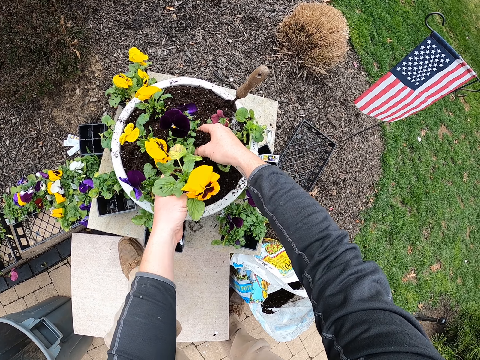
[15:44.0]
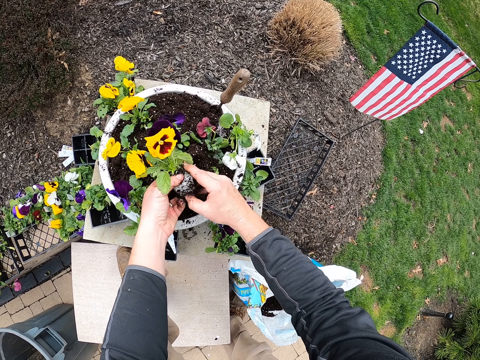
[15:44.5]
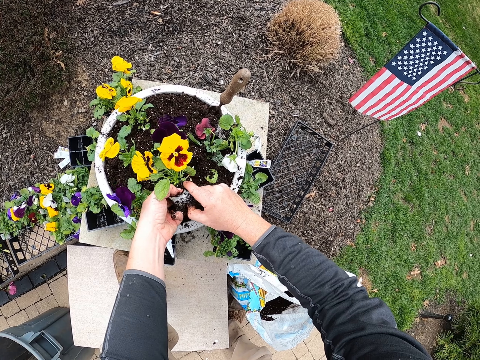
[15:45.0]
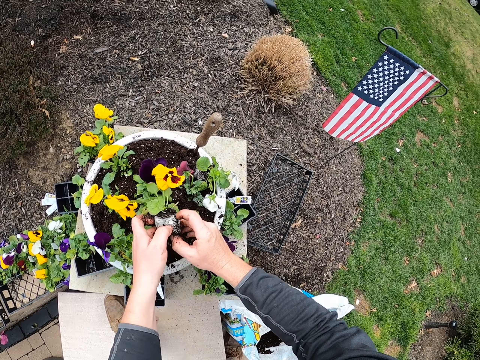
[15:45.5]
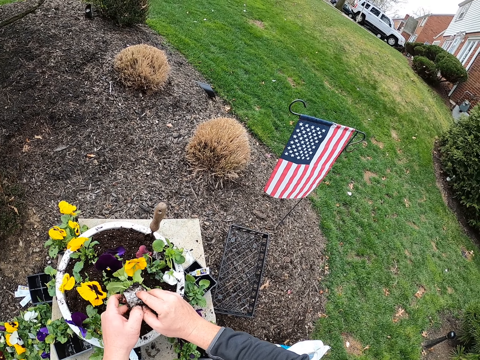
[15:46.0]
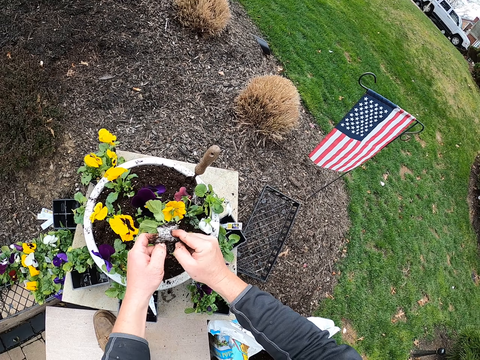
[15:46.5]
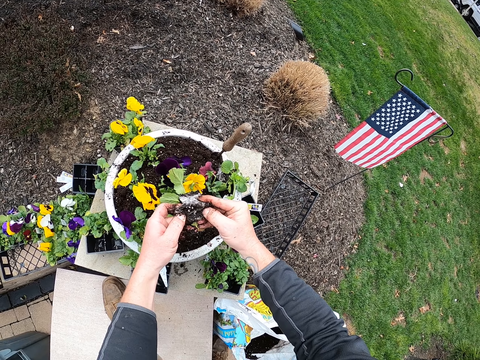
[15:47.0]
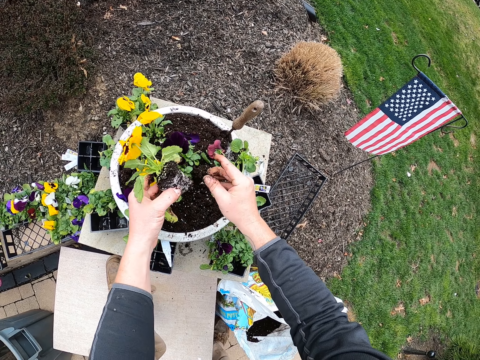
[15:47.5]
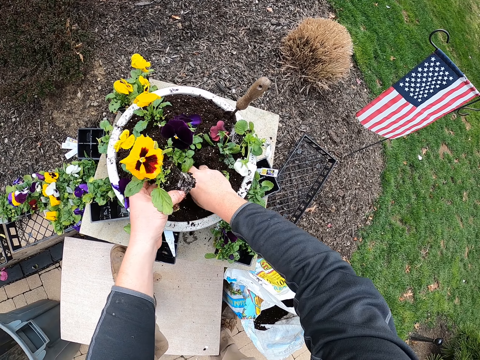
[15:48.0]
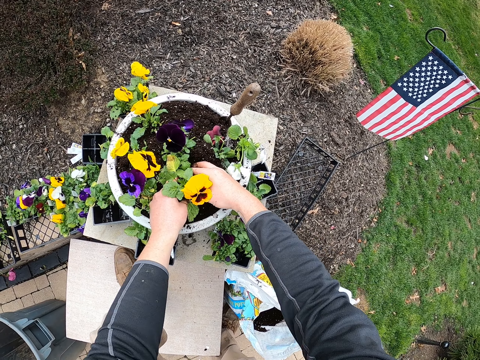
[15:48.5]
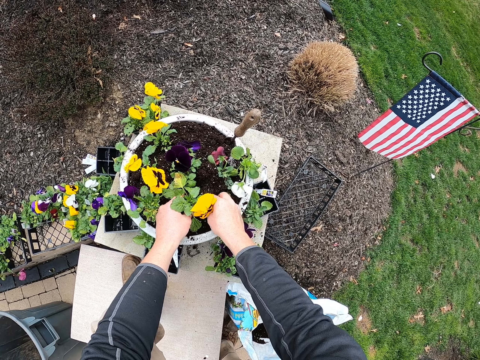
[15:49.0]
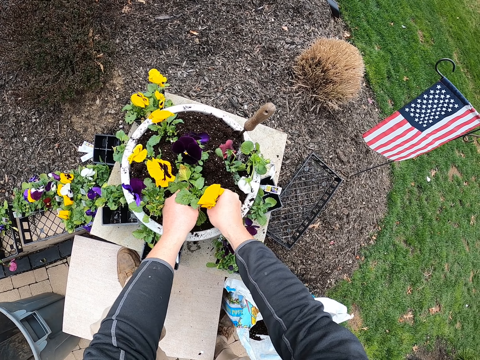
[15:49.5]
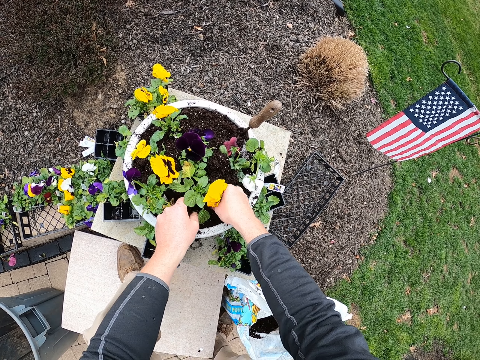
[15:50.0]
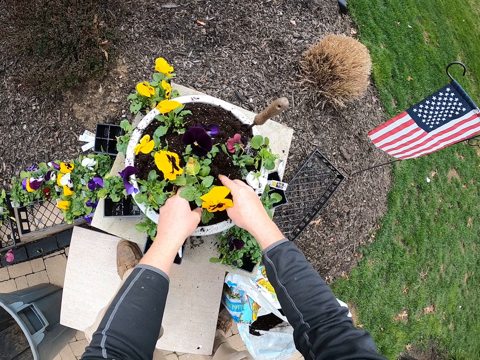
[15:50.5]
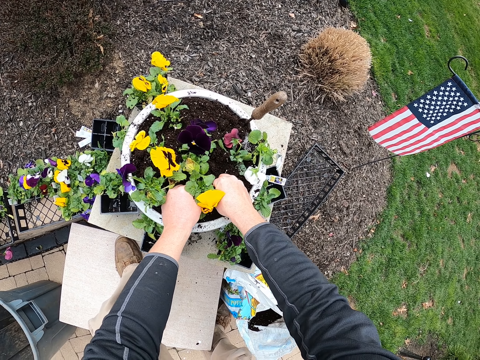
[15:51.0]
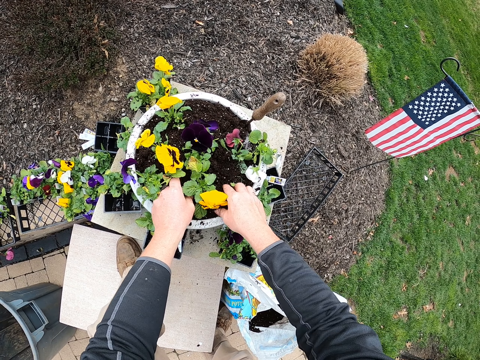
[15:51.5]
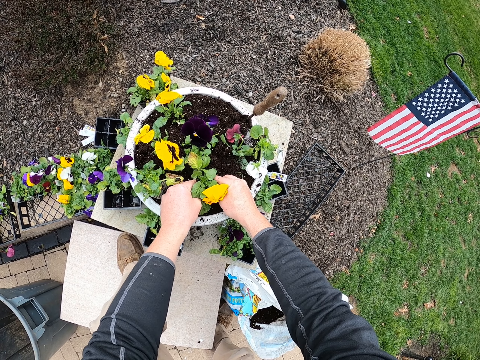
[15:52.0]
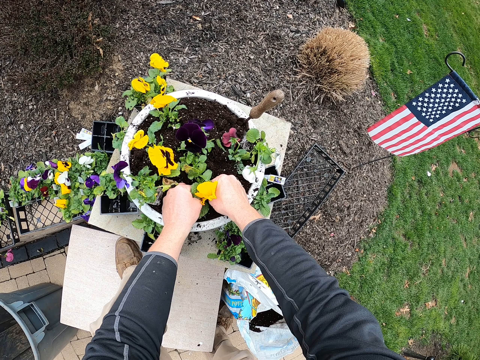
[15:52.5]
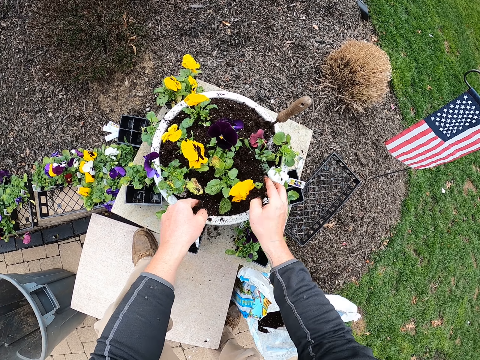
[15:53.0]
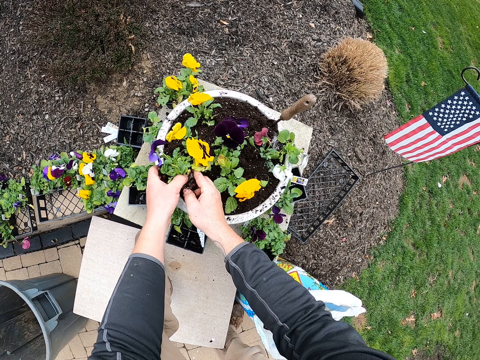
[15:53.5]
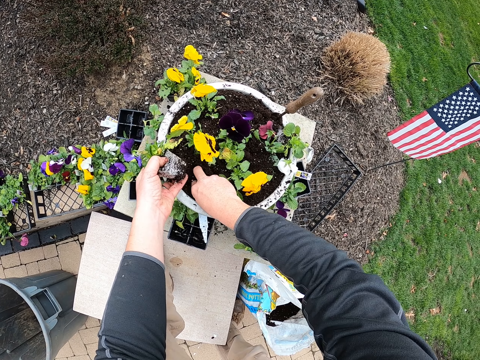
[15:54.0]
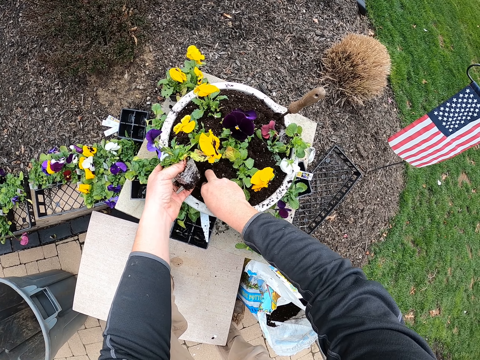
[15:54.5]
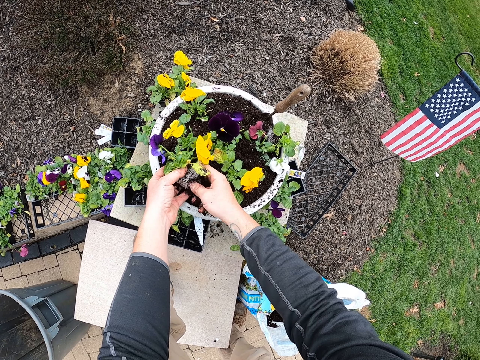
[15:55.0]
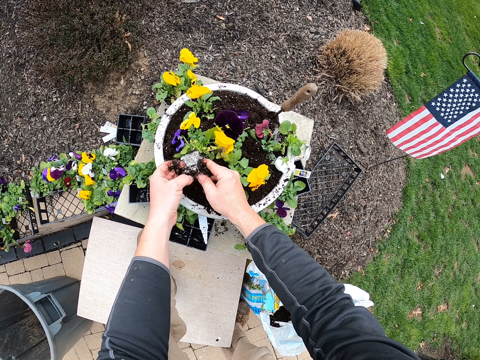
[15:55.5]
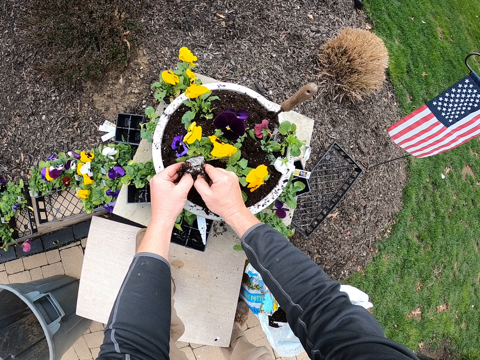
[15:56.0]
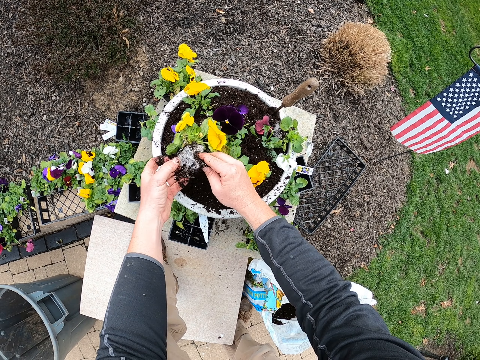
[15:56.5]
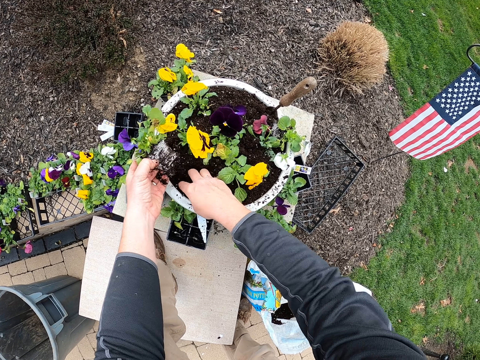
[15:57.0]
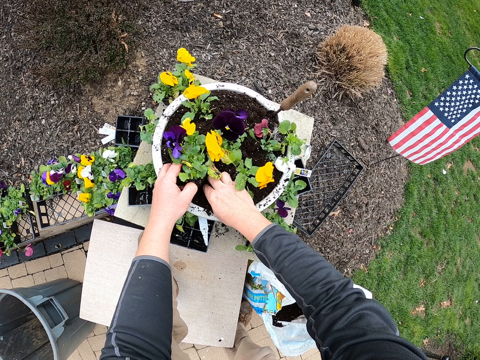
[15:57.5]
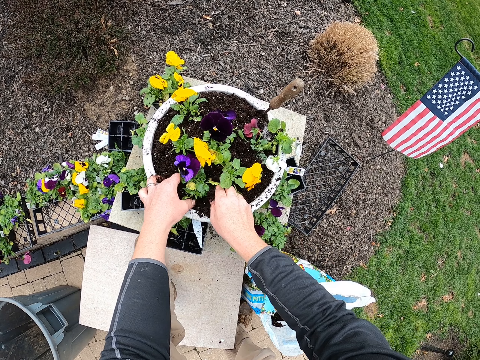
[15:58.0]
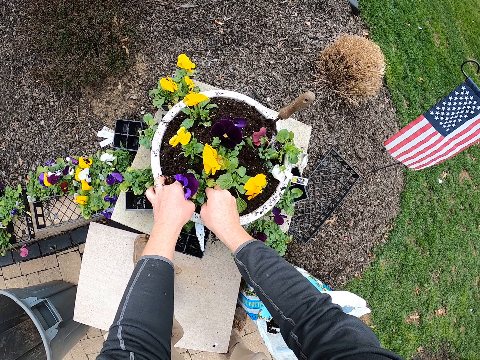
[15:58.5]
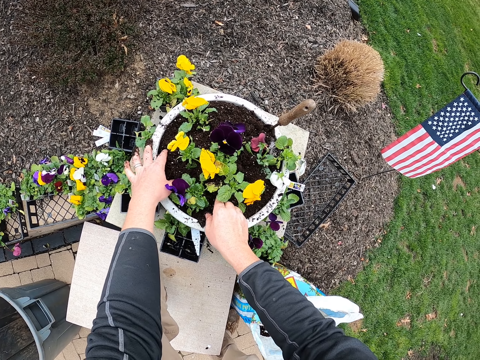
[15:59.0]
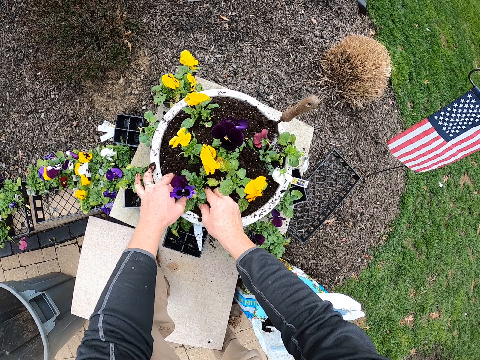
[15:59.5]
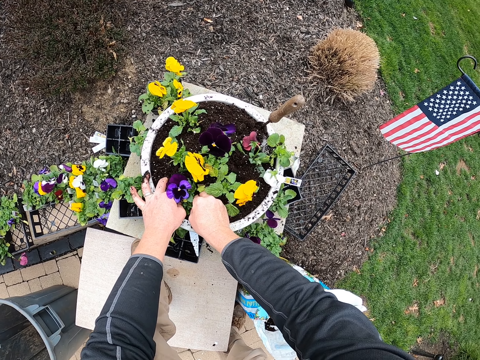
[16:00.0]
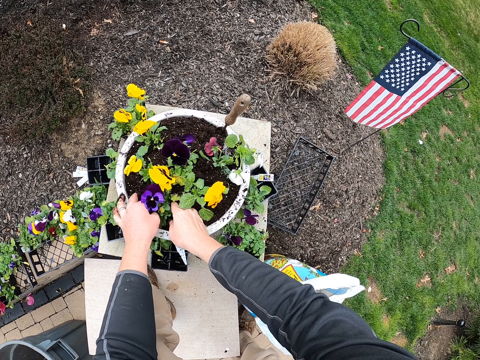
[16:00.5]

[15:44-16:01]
The camera wearer holds the plants. They dig into the soil and fix a plant into the soil. They take a plant and dig into the soil. They hold the plants. They dig into the soil and fix the plant into the soil.

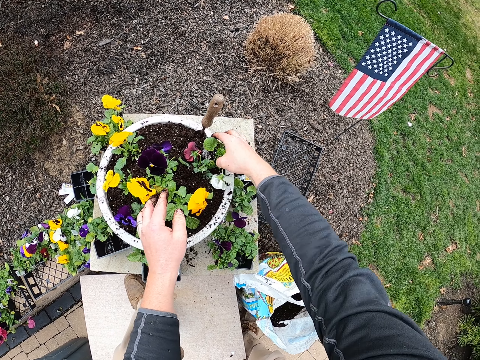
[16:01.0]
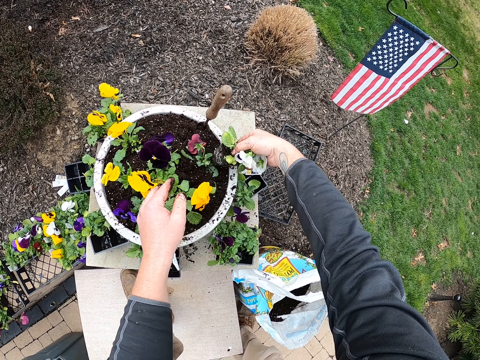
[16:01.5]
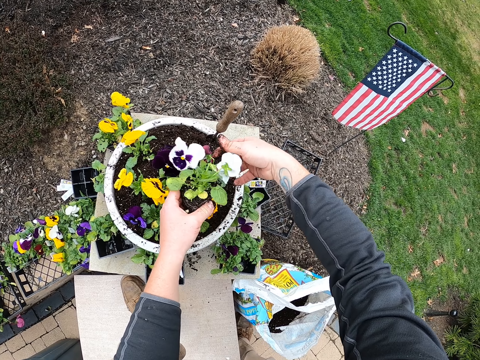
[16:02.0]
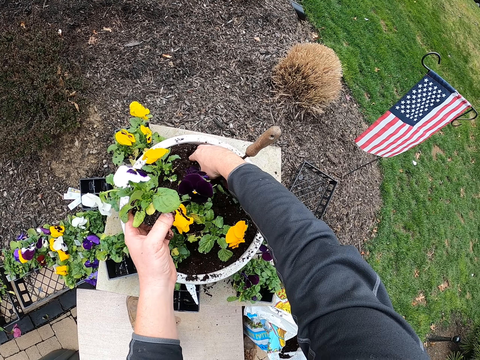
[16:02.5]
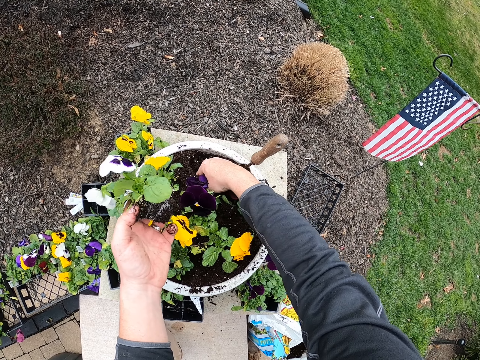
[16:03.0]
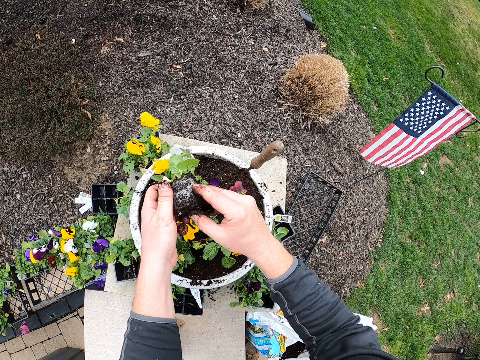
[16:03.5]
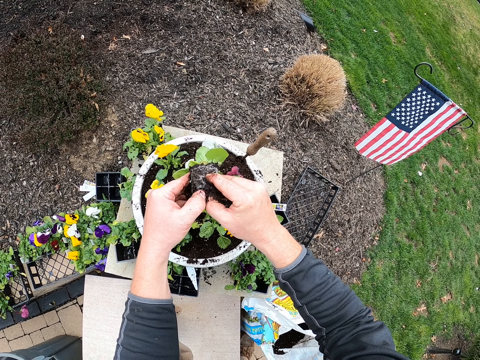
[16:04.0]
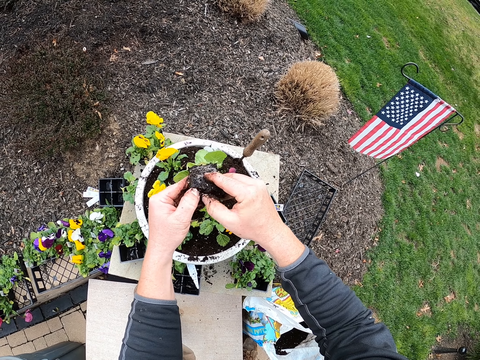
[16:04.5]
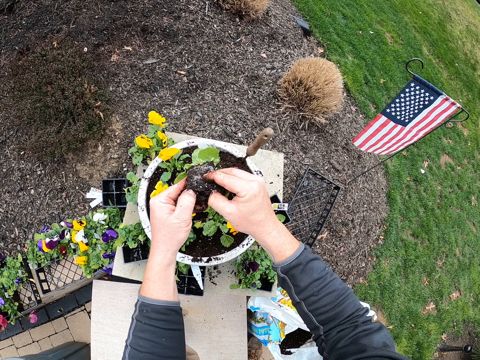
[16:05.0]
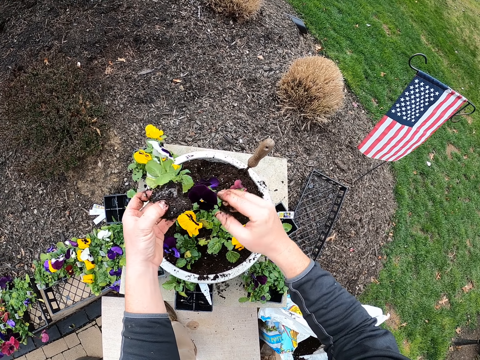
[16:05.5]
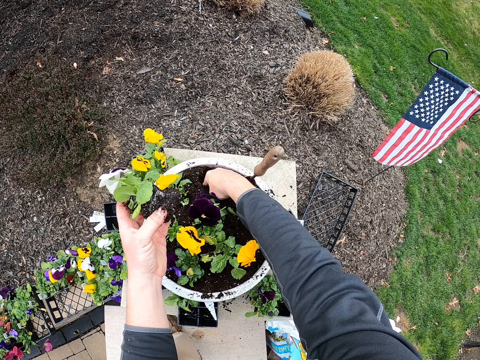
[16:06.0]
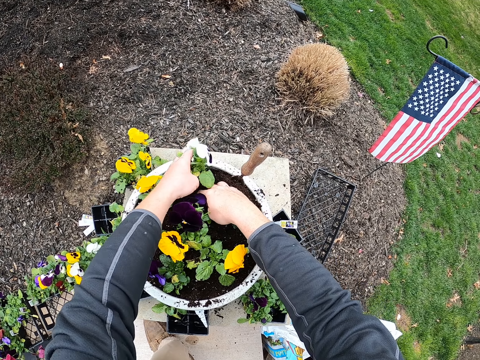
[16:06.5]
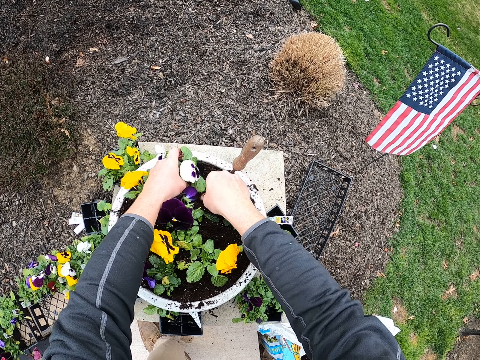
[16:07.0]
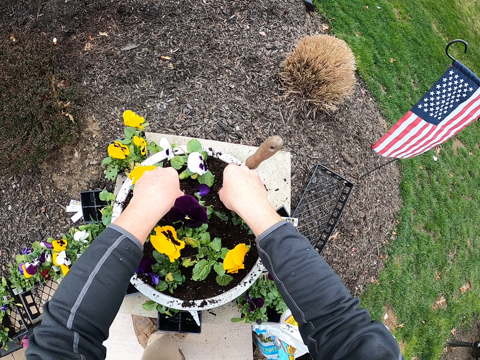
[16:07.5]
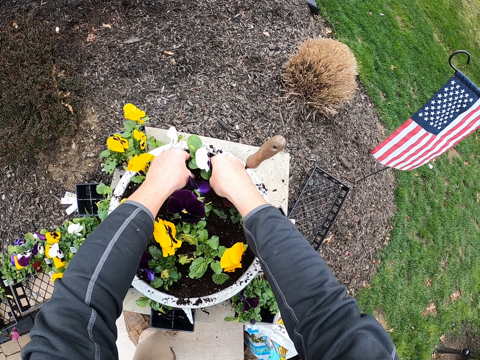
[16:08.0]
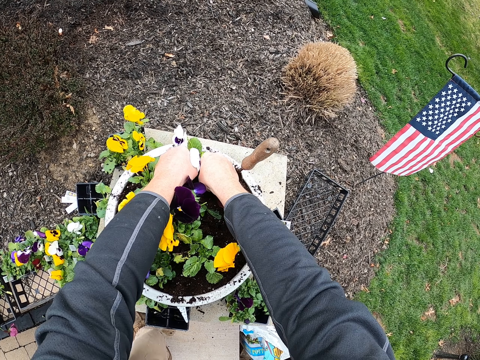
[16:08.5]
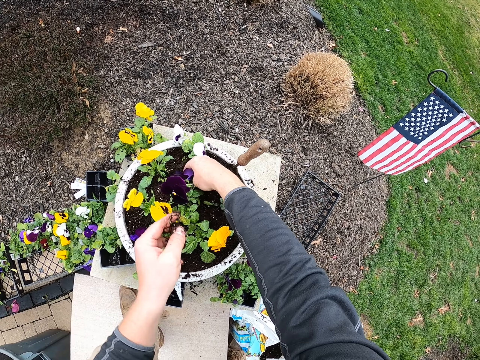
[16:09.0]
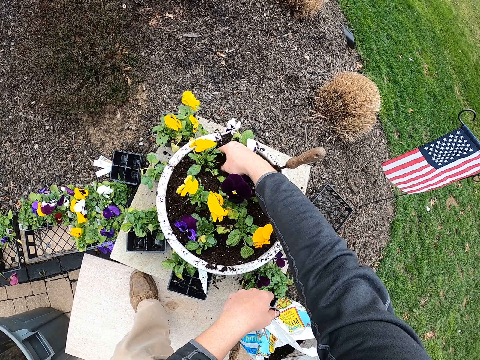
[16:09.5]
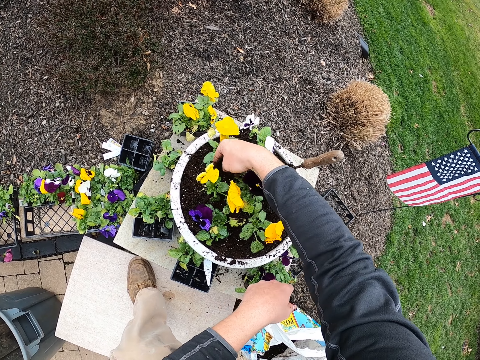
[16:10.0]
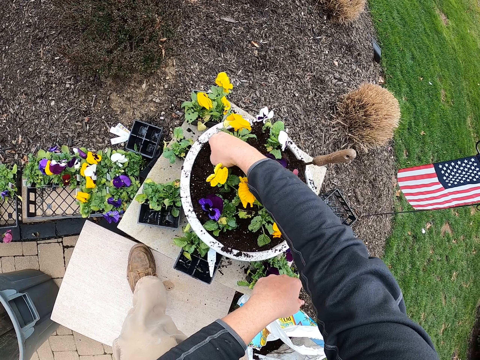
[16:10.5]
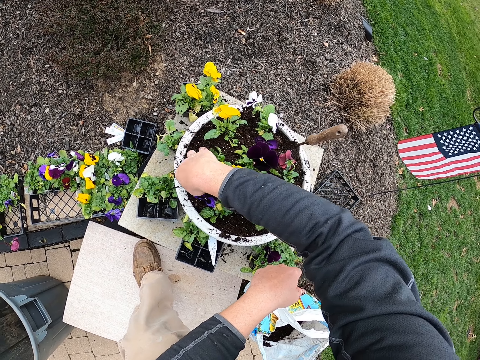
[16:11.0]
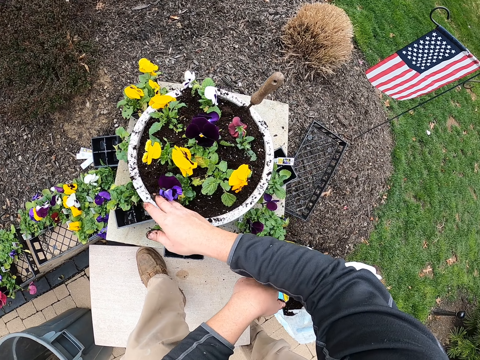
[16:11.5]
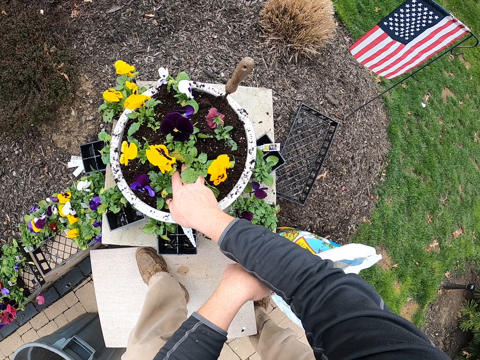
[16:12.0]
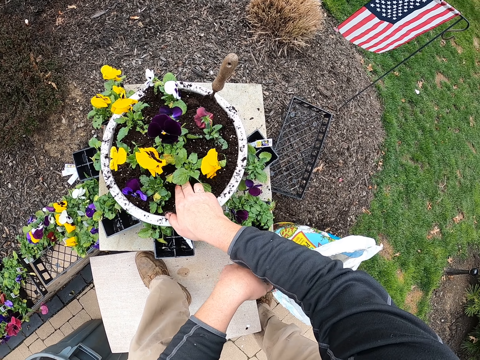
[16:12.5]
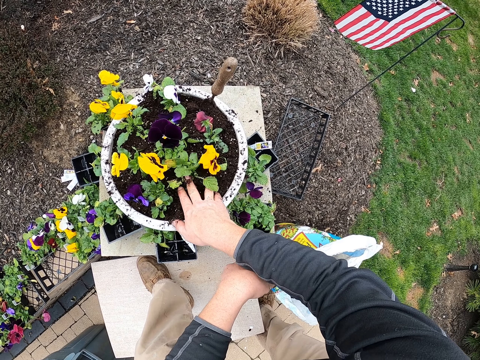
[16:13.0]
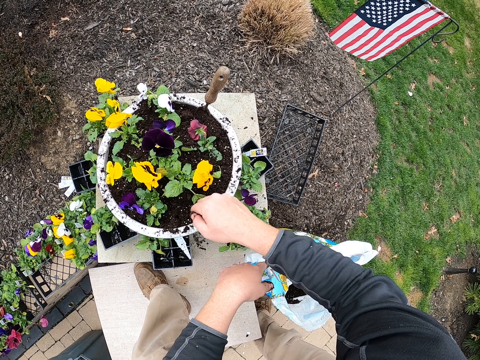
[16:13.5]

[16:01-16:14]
The camera wearer takes a plant and digs into the soil. They hold the plants. They dig into the soil and fix the plant into the soil. They touch the plants.
